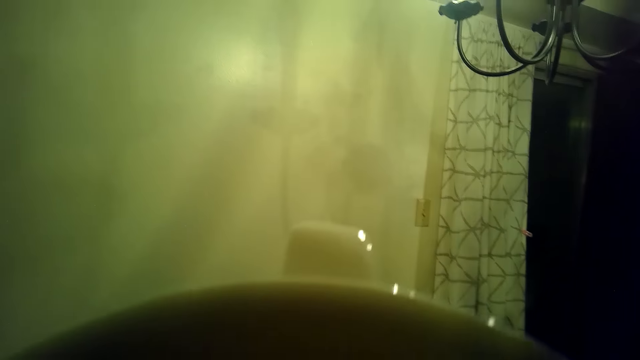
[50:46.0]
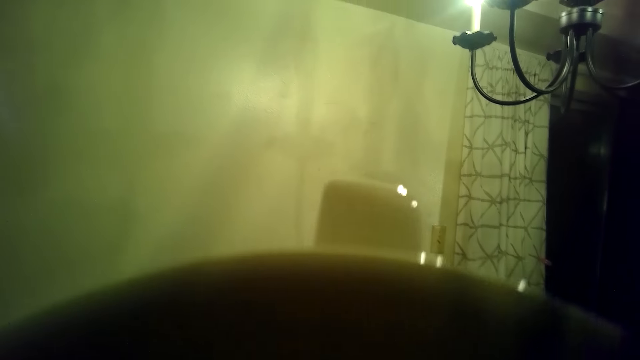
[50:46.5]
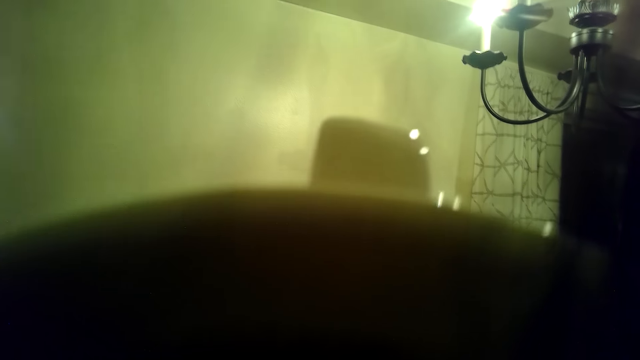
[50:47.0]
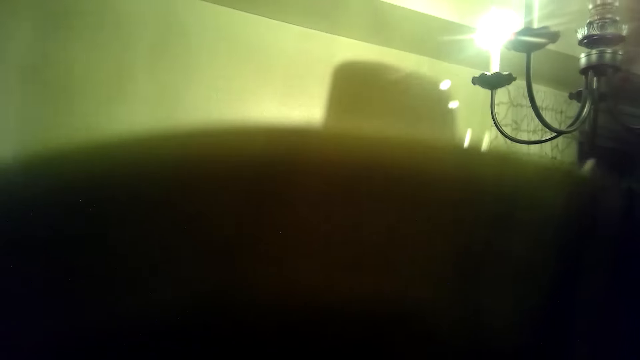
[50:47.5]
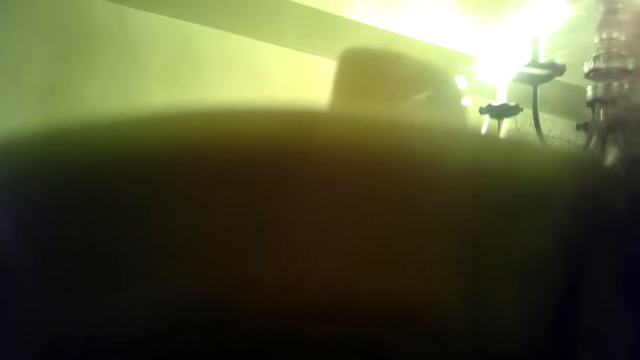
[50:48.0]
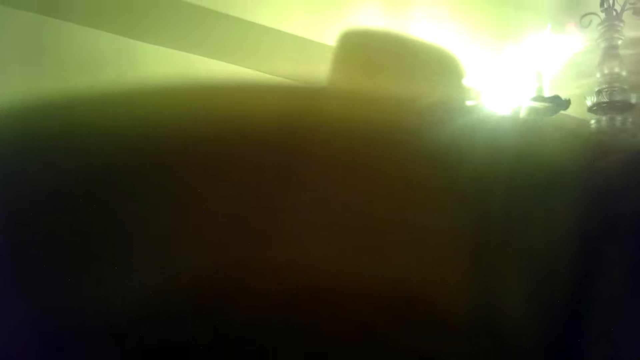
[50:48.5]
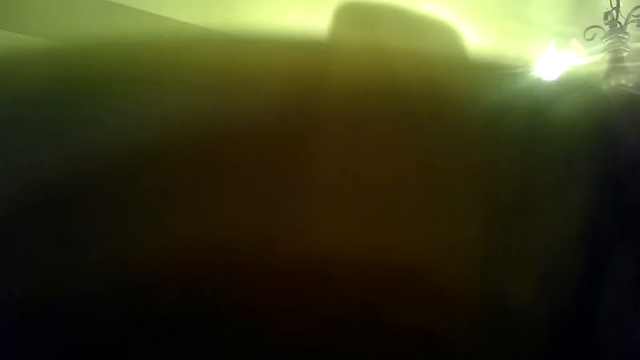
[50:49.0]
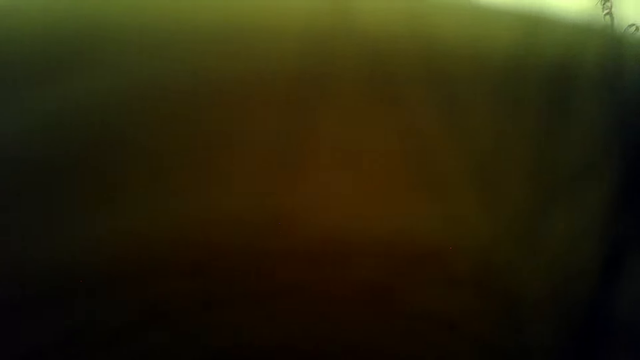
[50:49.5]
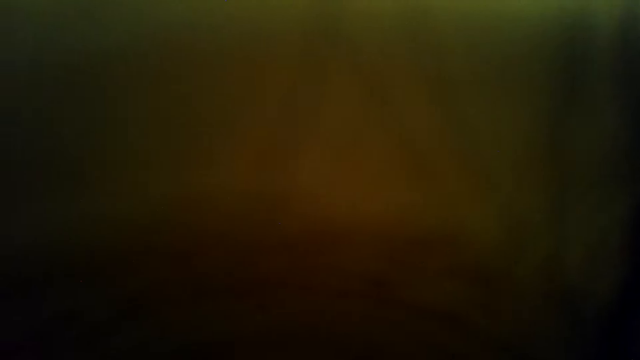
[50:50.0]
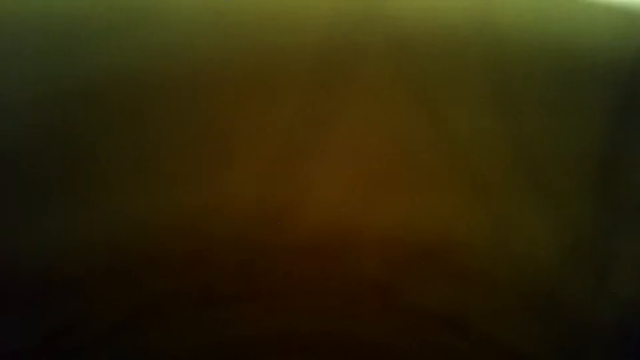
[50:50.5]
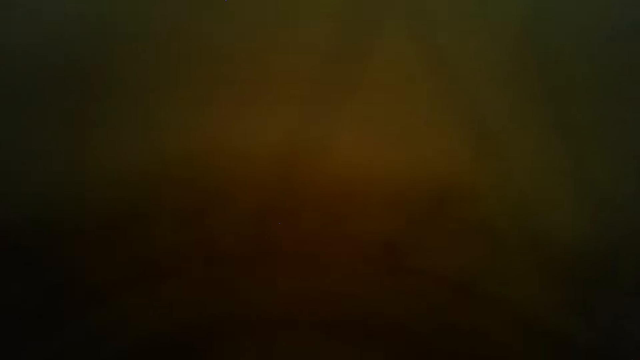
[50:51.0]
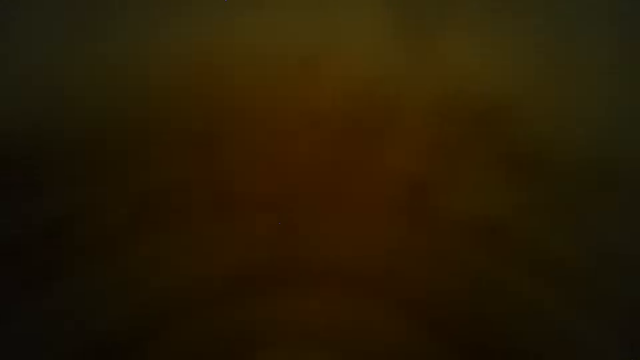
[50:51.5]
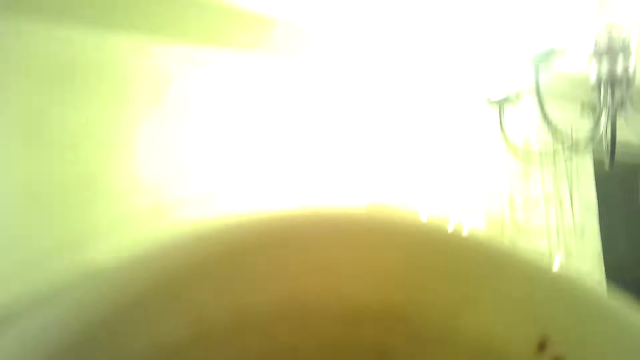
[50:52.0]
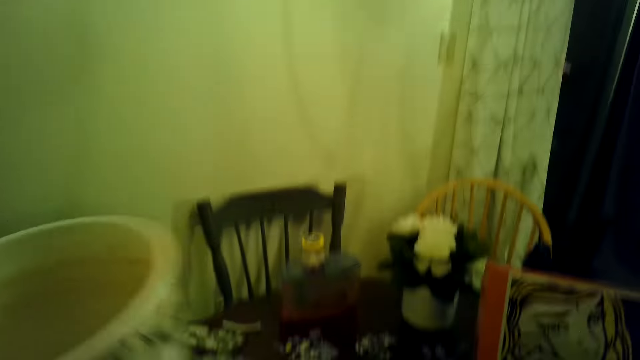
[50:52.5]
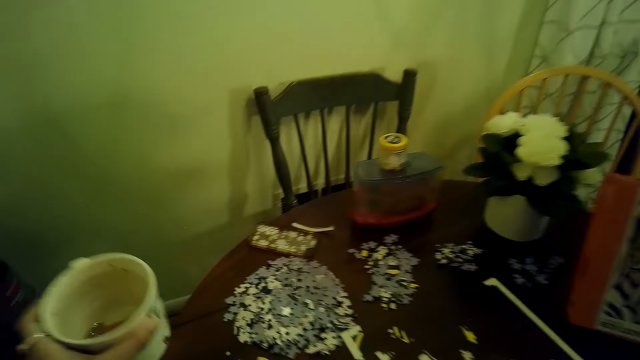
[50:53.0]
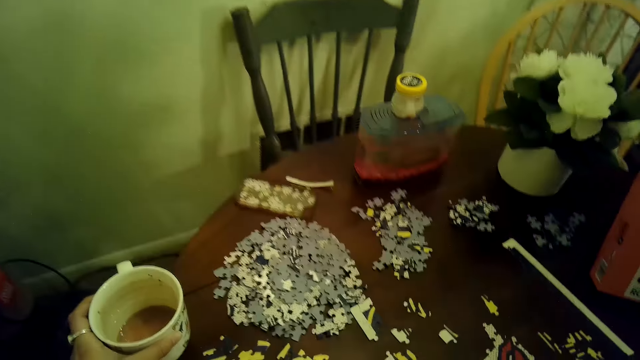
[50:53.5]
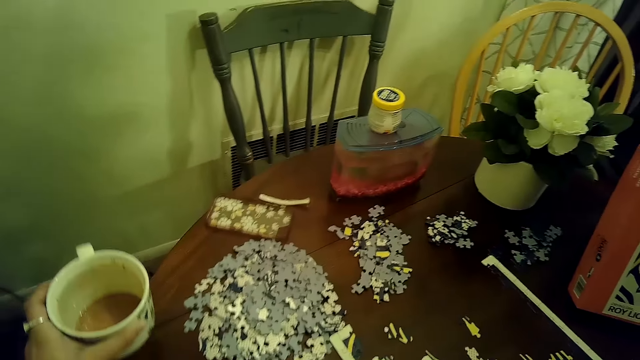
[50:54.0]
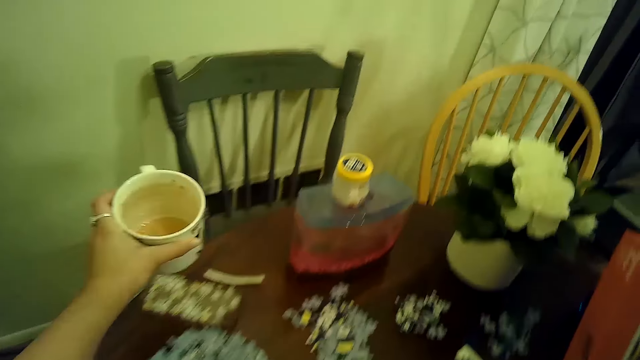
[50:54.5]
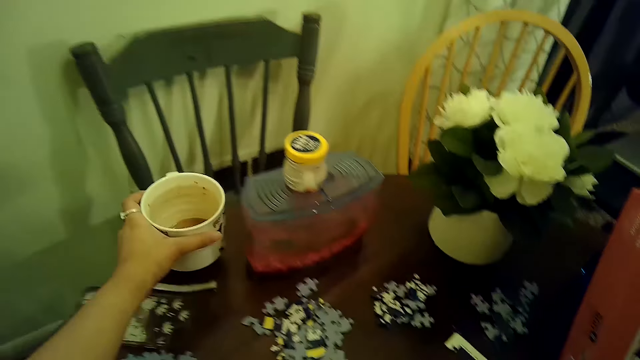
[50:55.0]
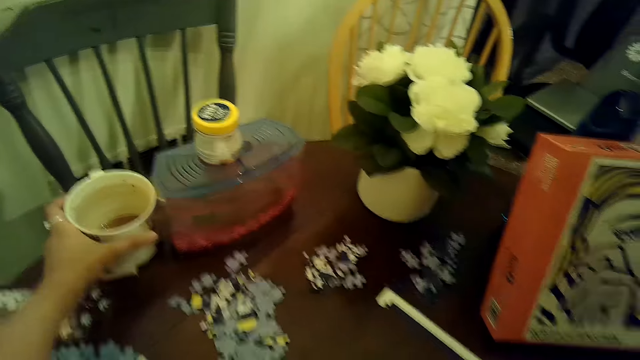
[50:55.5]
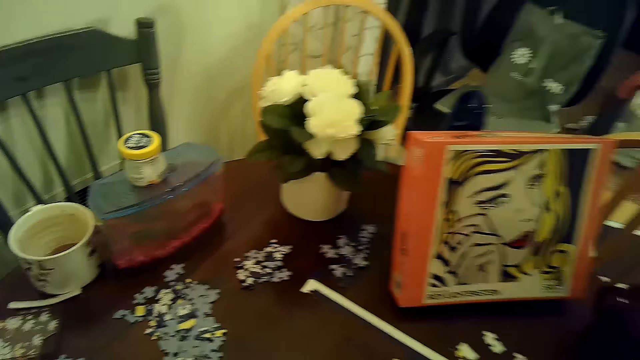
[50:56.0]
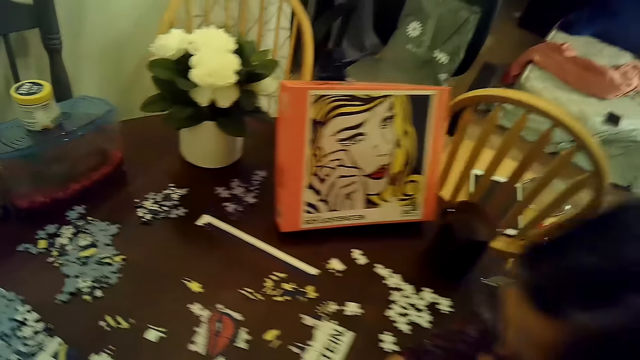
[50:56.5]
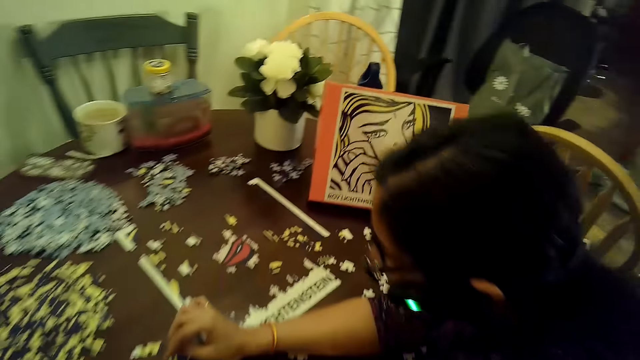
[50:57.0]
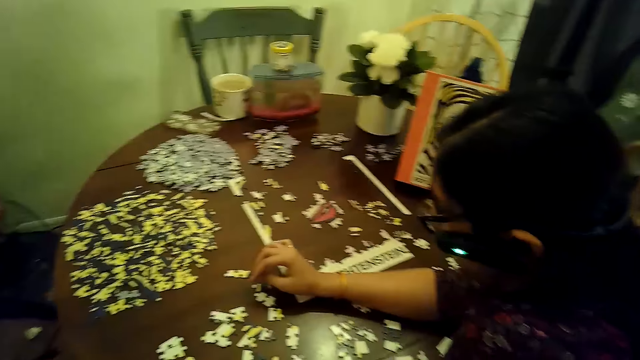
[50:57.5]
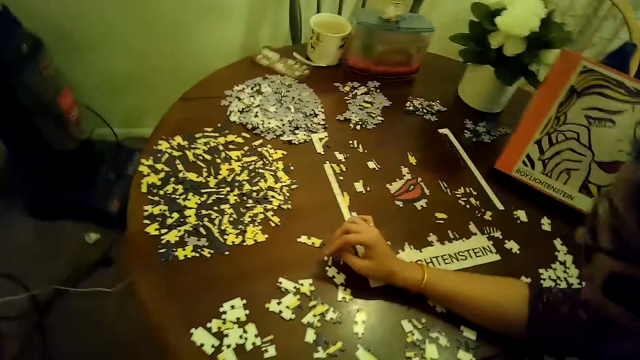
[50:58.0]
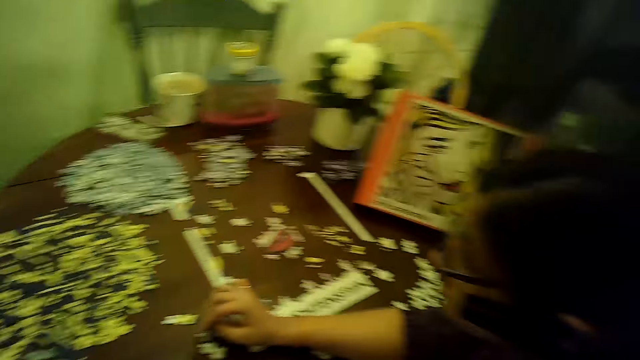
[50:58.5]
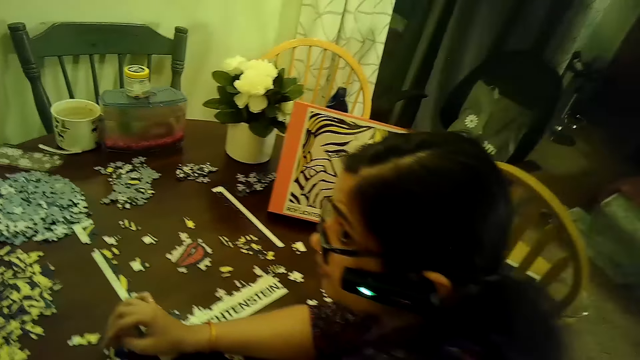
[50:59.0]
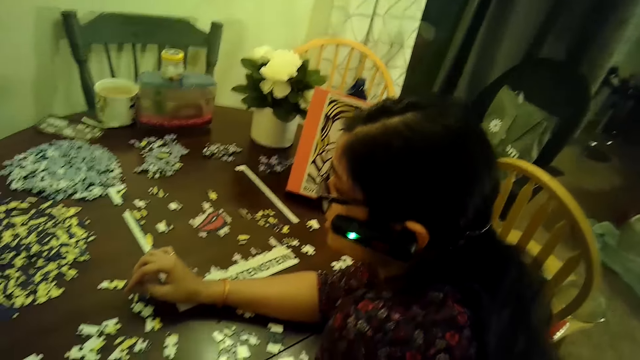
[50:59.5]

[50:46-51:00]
The camera wearer places the mug on the table with her left hand.

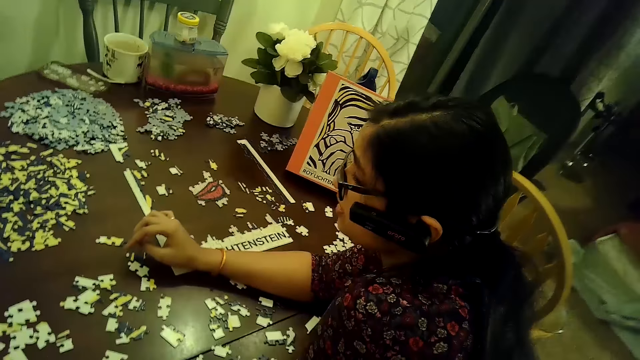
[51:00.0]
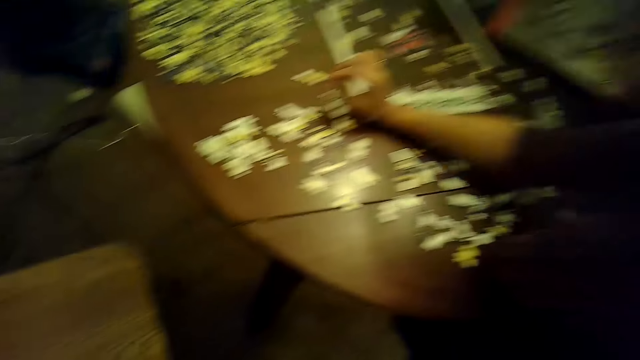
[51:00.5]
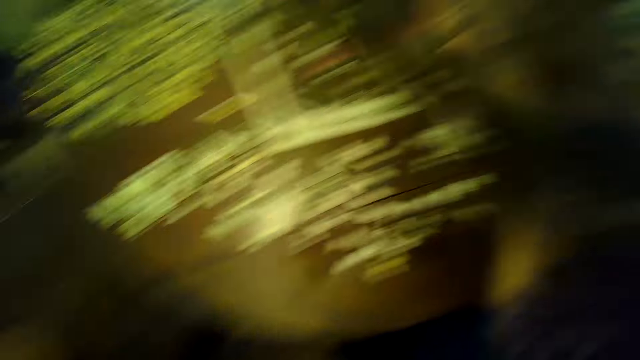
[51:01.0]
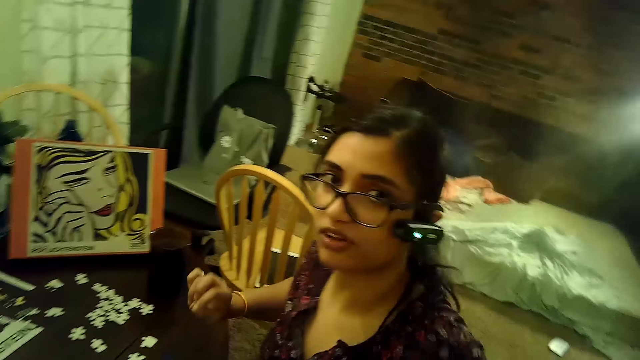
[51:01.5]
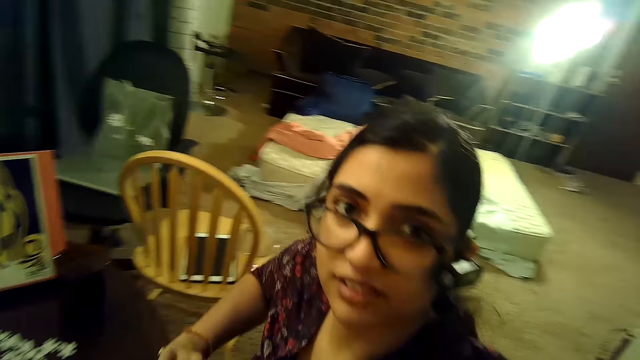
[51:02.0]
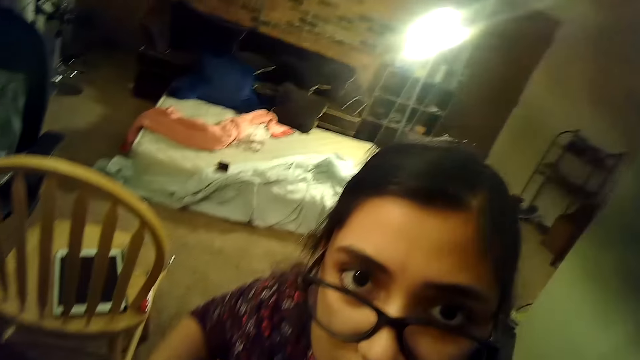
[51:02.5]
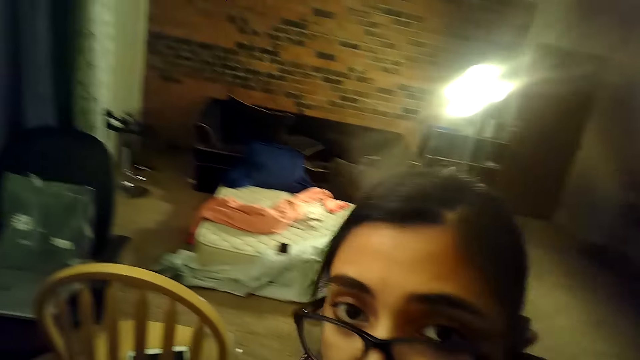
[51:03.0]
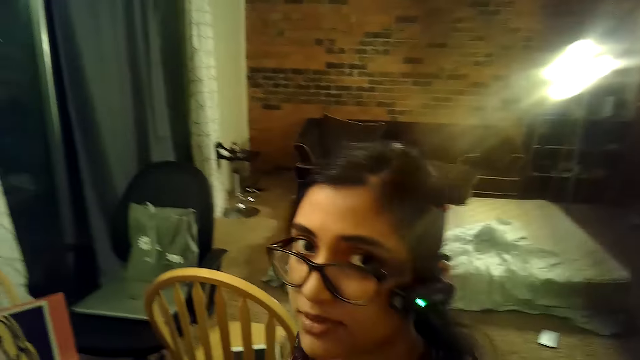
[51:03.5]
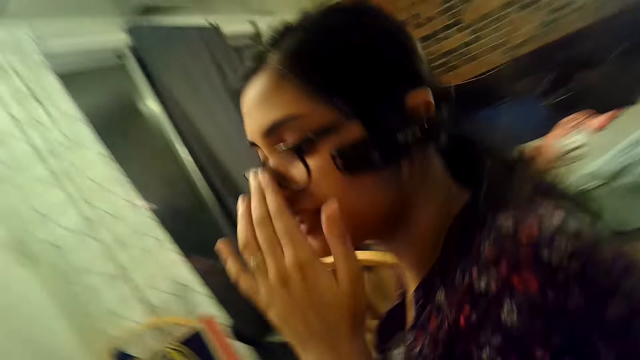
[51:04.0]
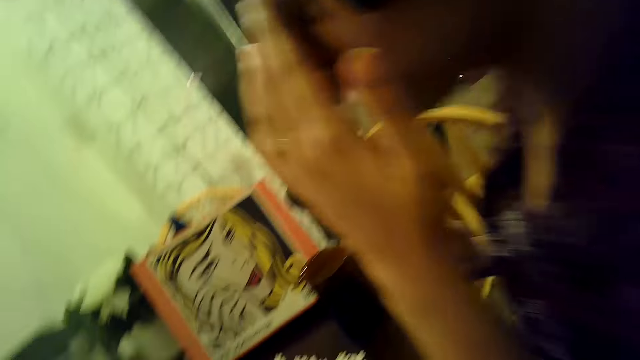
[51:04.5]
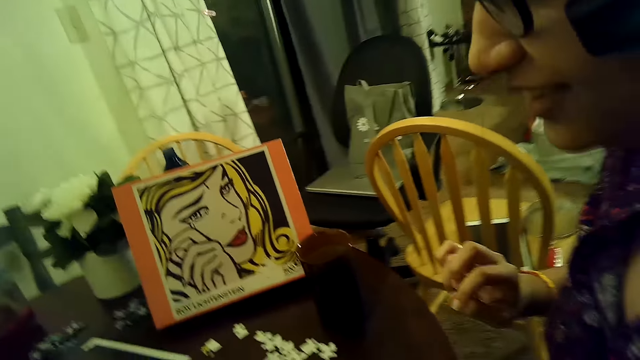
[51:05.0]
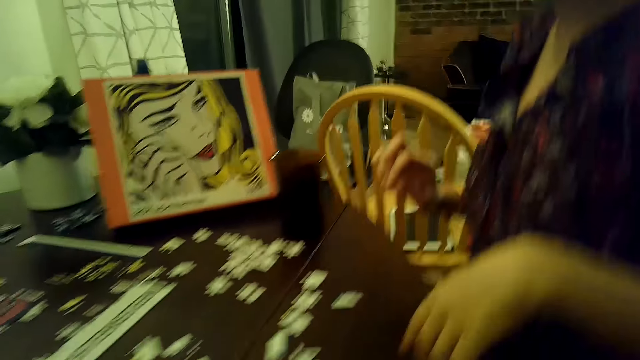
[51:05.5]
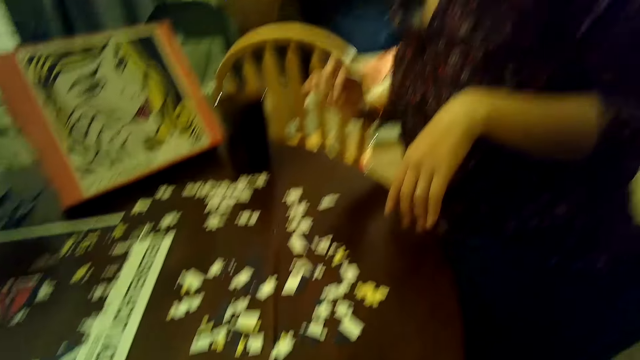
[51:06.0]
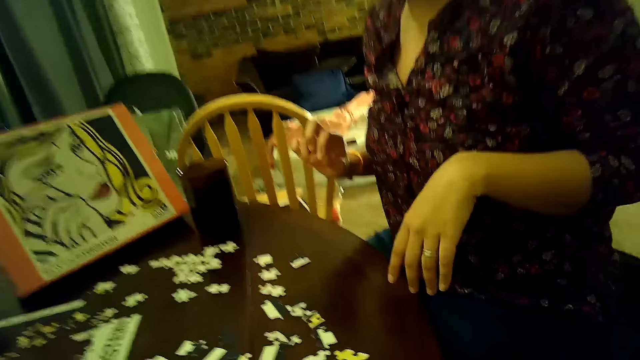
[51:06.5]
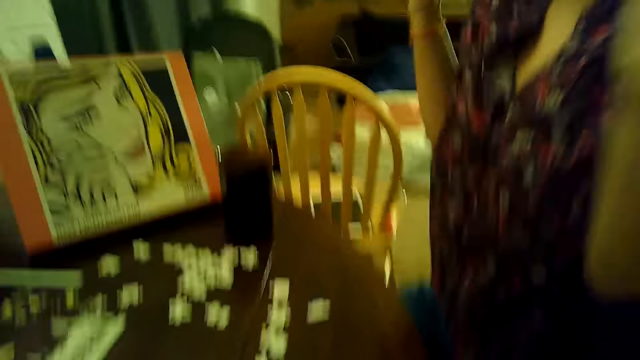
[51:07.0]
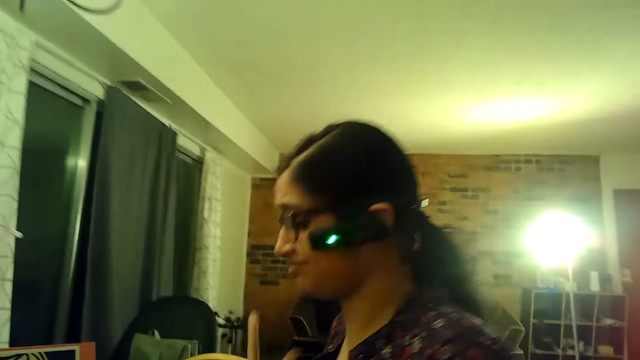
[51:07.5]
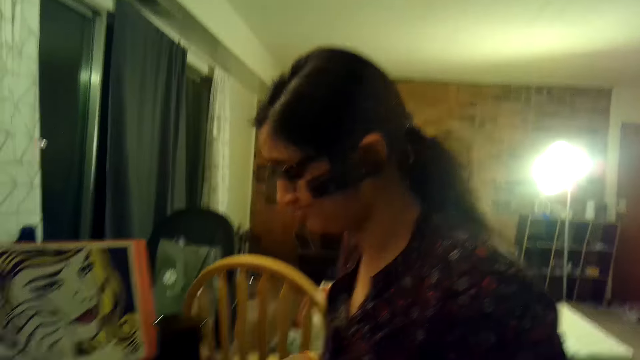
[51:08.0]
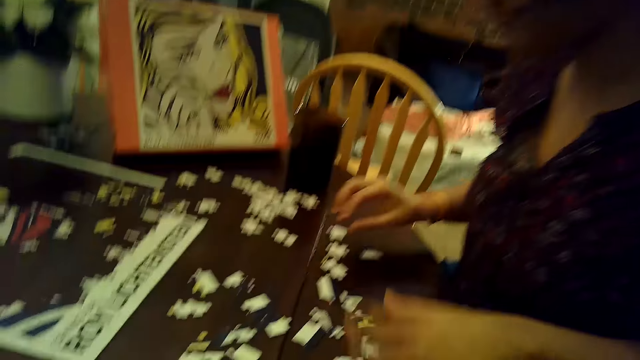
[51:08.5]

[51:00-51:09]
The woman touches the camera. She touches her face with her left hand and sways her hands in the air.
